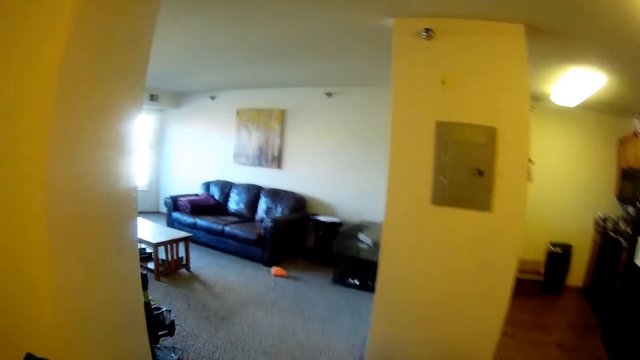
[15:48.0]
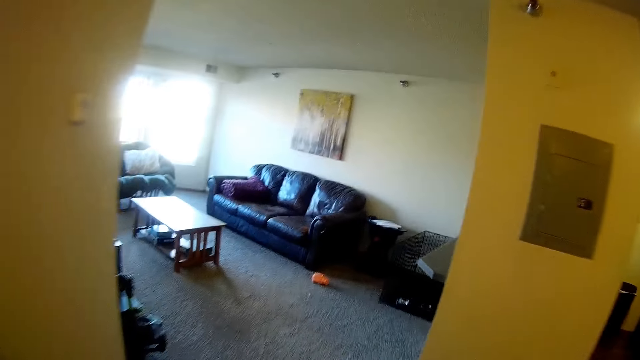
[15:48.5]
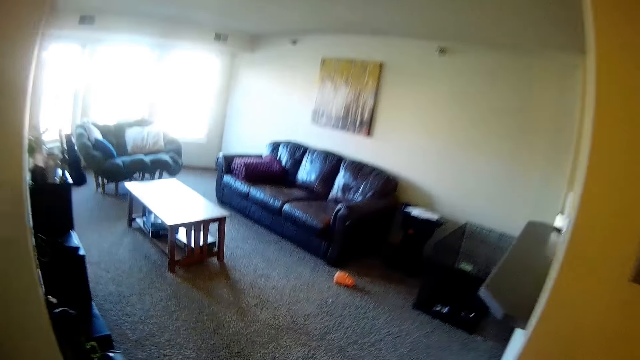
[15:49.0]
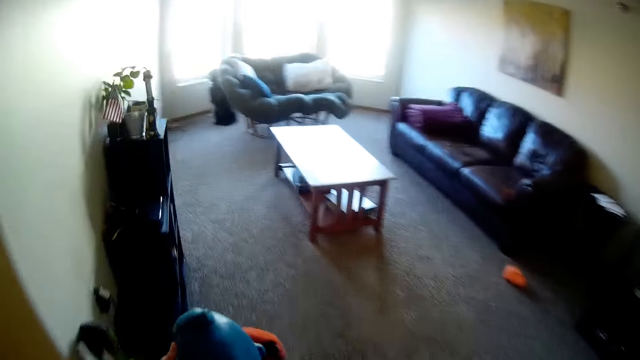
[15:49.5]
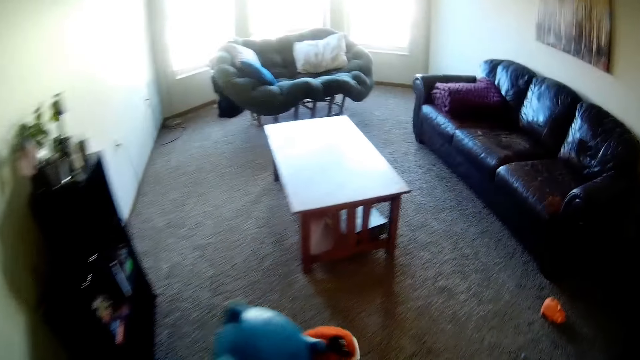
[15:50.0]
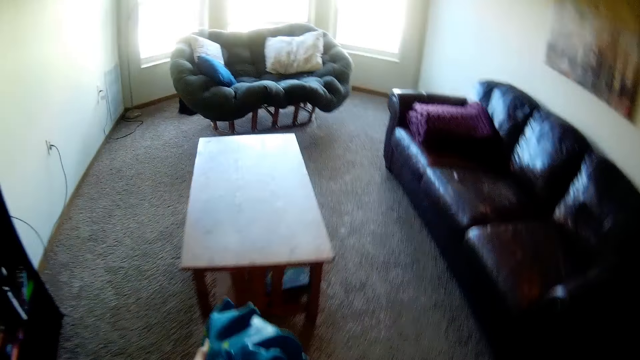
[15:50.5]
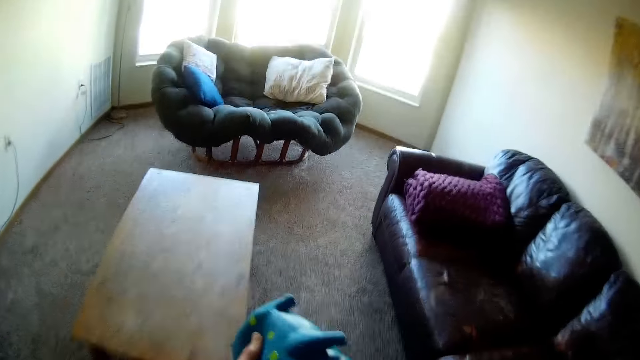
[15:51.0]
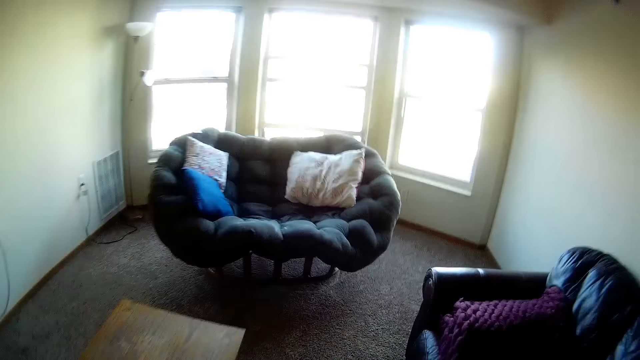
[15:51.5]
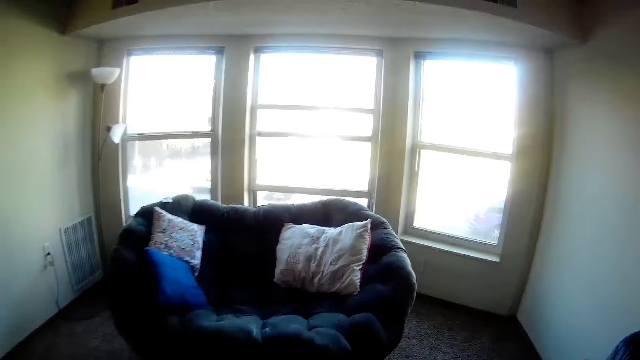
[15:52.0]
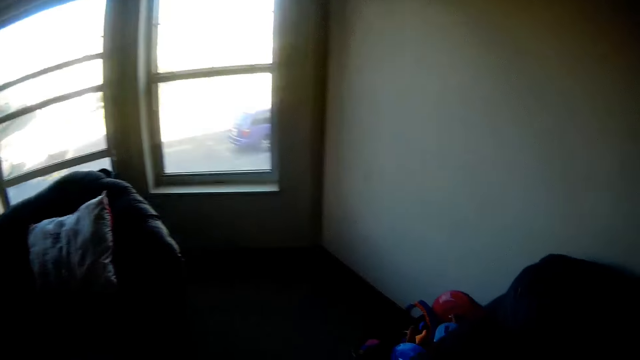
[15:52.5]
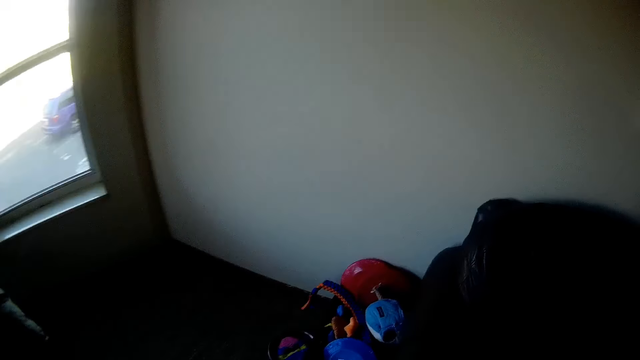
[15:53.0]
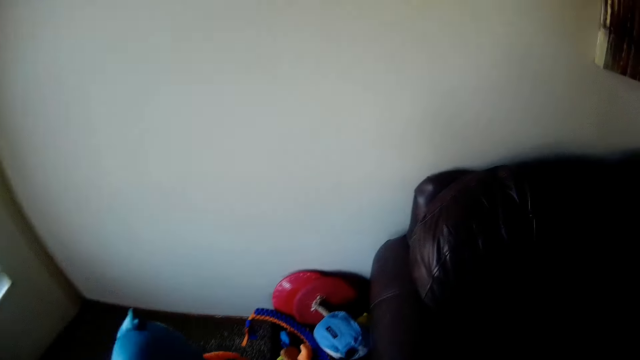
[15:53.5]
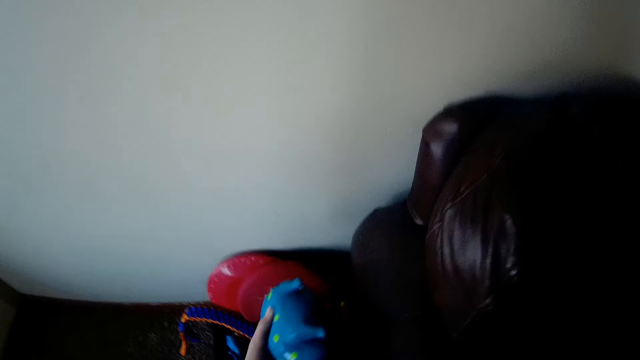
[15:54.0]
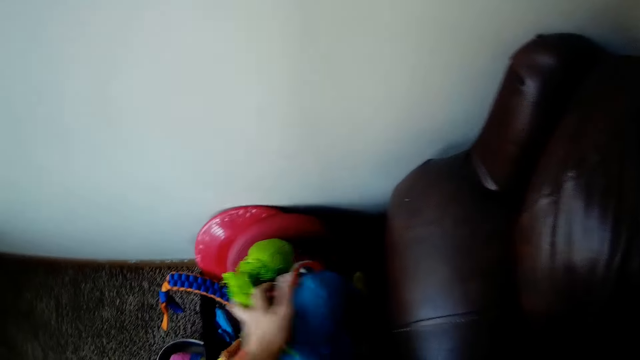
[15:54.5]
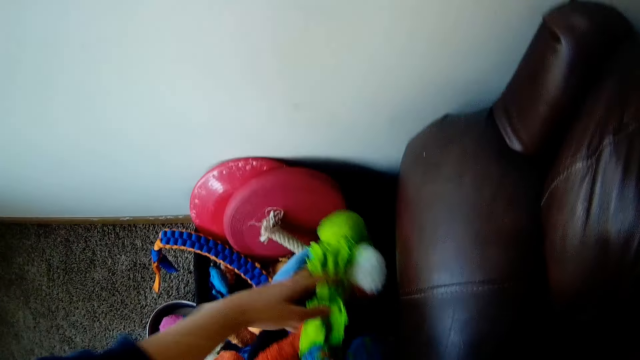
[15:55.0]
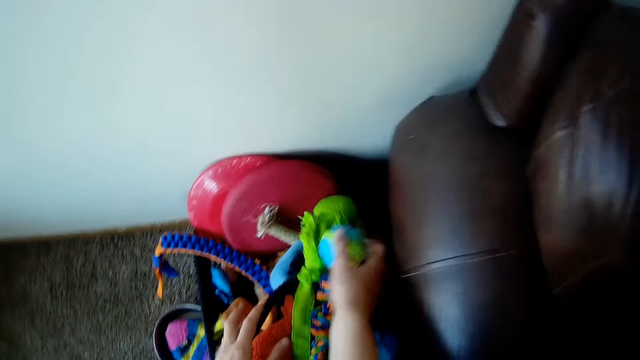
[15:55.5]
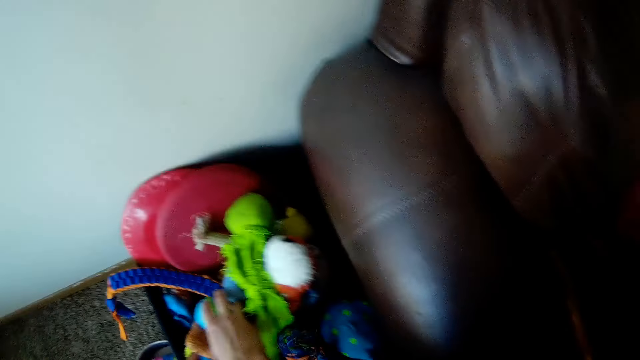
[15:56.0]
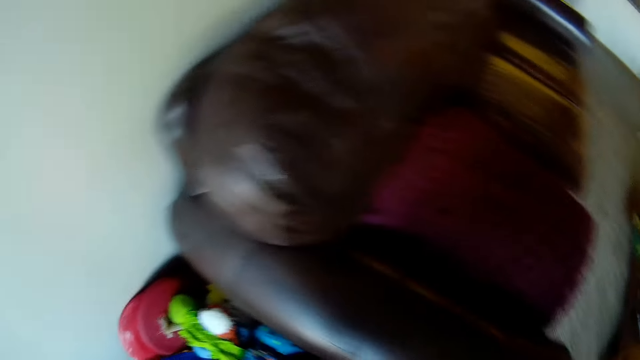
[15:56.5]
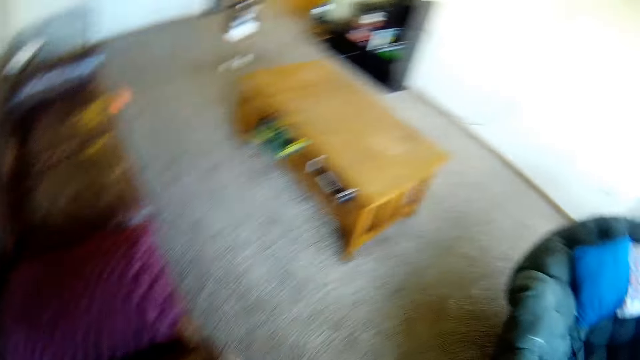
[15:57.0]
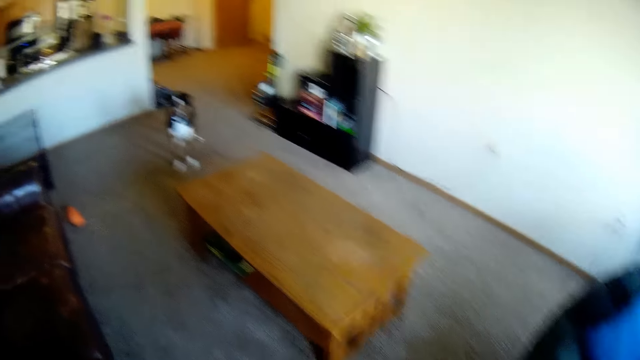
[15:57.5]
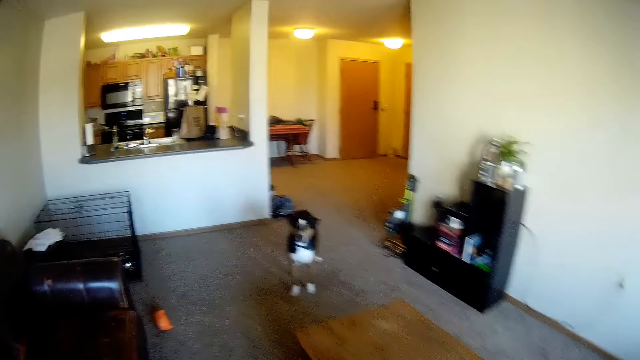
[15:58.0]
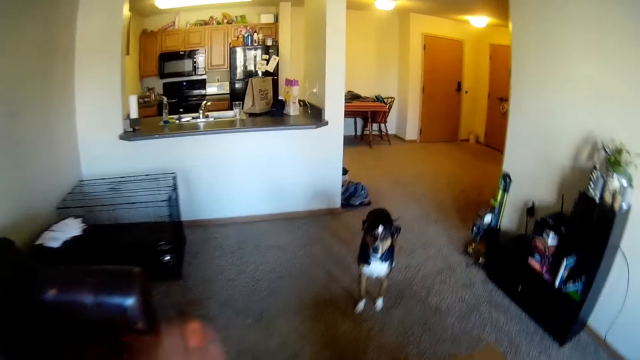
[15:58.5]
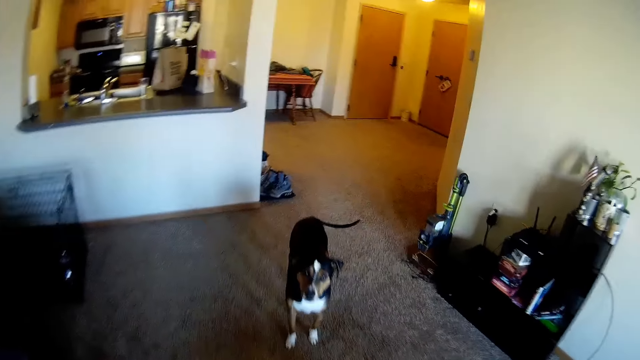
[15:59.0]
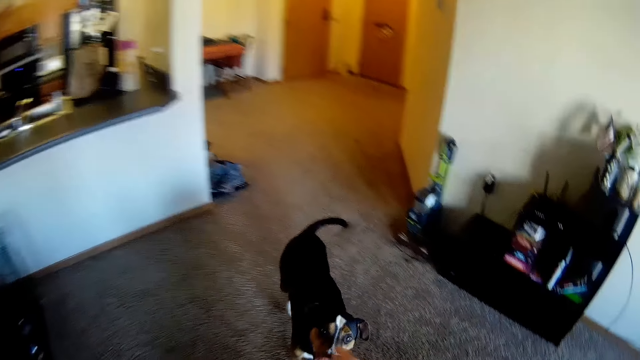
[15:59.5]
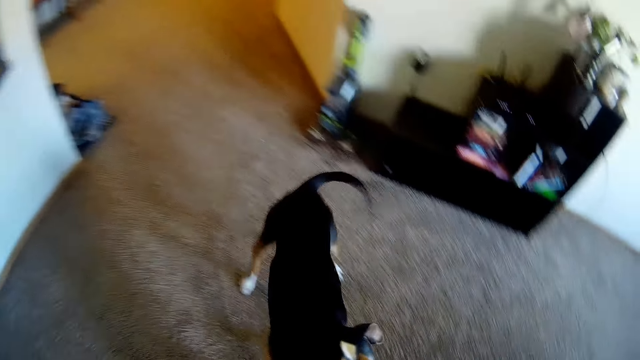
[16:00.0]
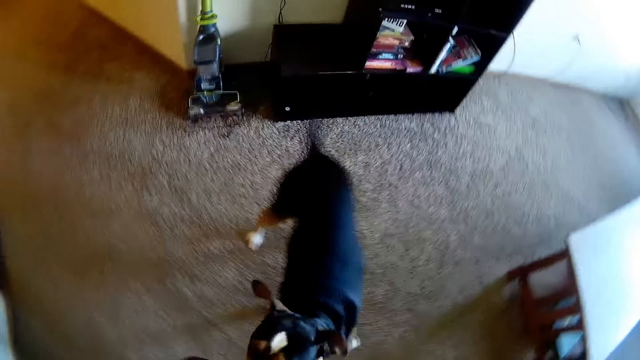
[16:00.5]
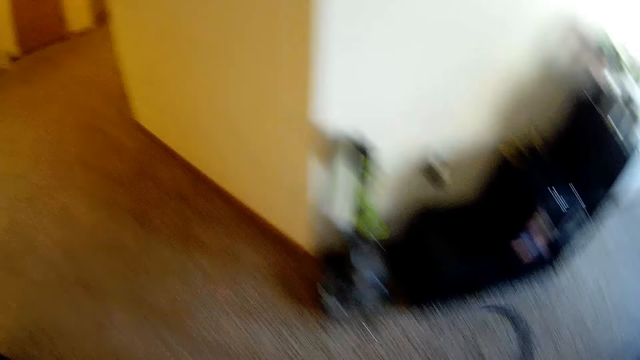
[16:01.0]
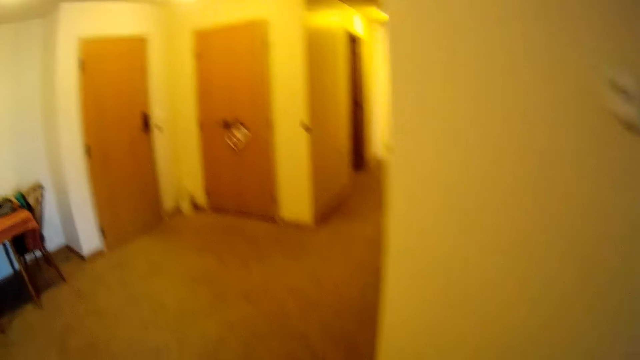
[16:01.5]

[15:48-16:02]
The camera wearer puts the toys on the table. They walk towards another room in the apartment.

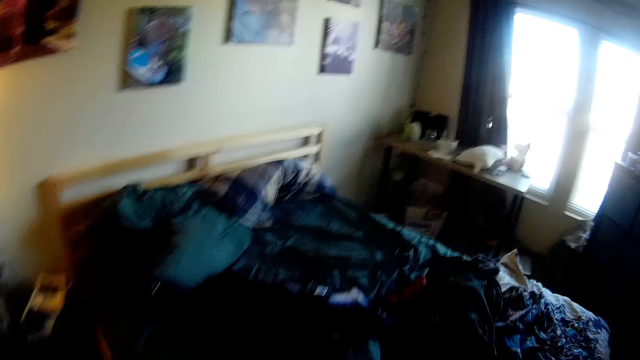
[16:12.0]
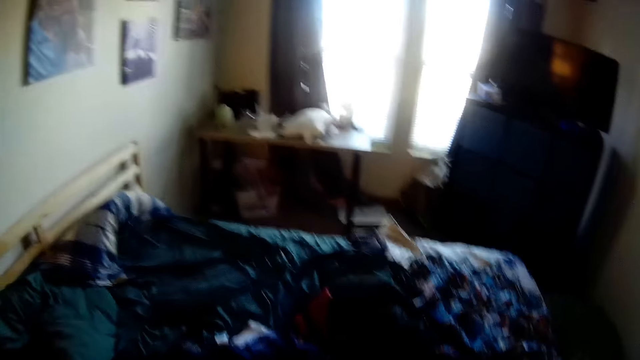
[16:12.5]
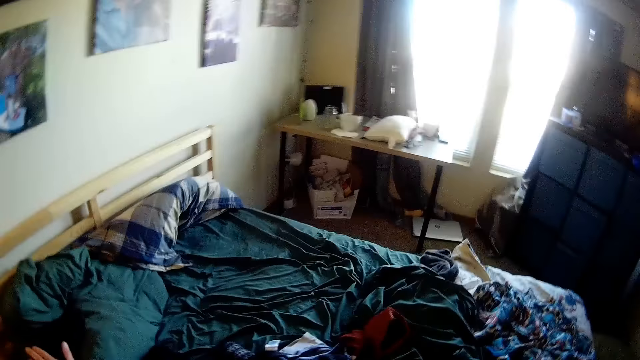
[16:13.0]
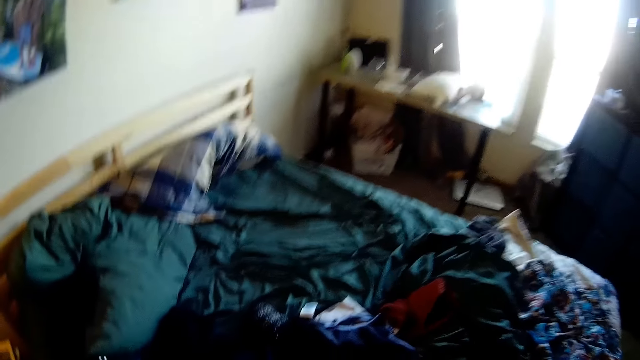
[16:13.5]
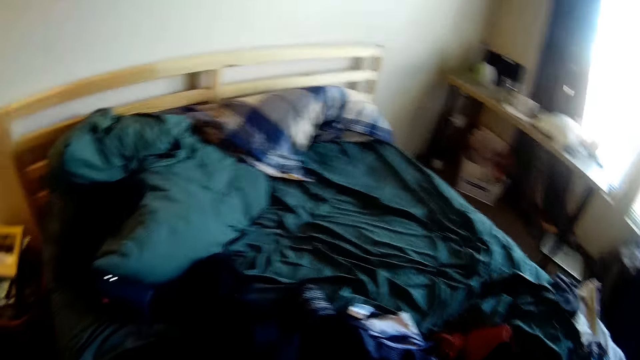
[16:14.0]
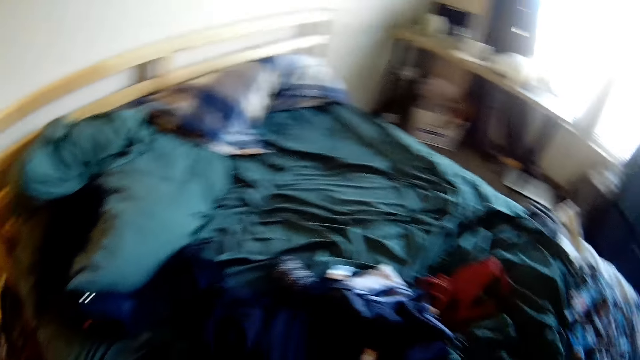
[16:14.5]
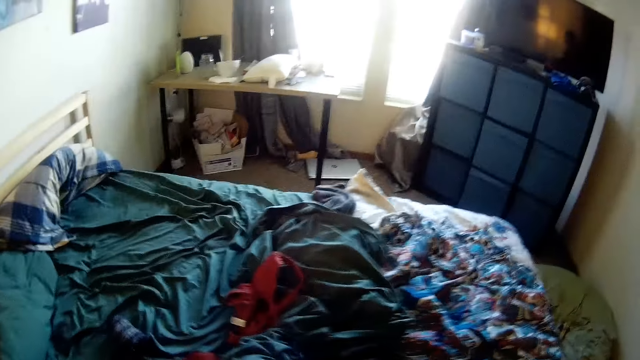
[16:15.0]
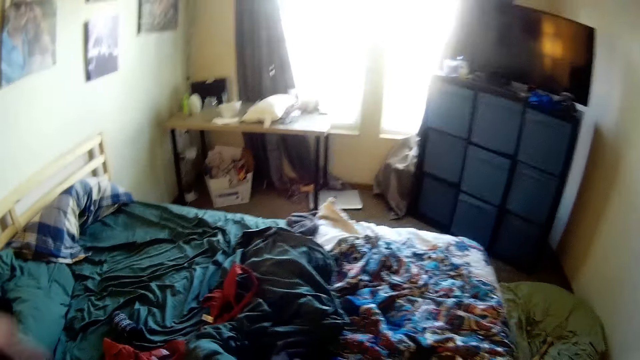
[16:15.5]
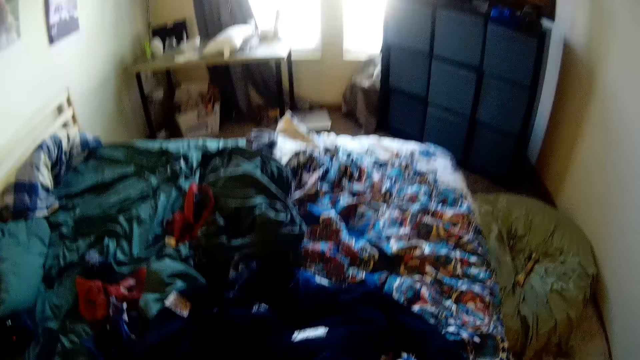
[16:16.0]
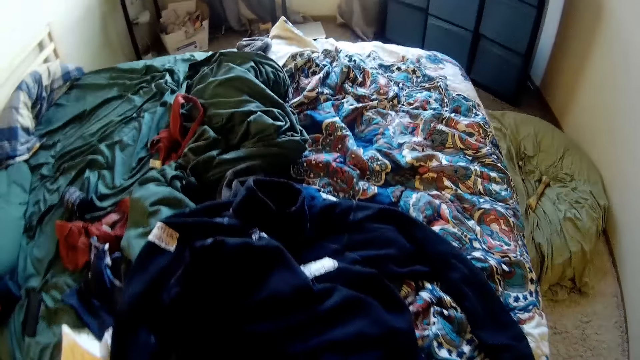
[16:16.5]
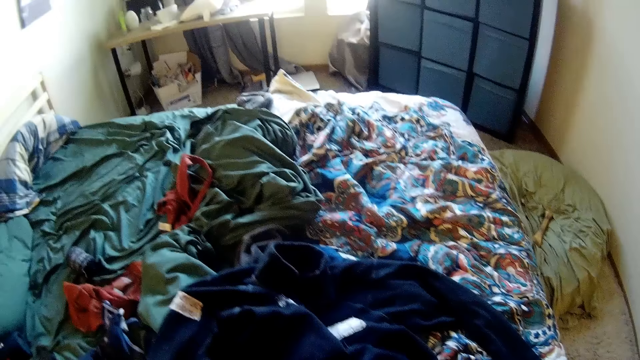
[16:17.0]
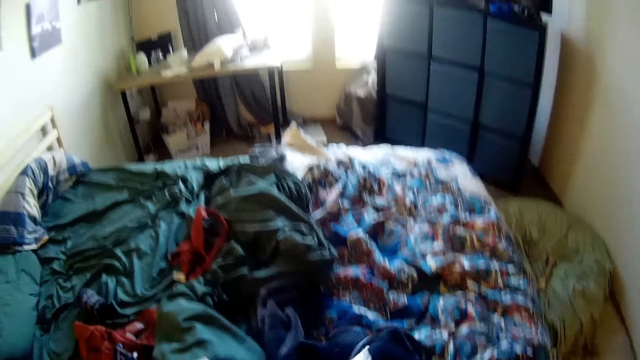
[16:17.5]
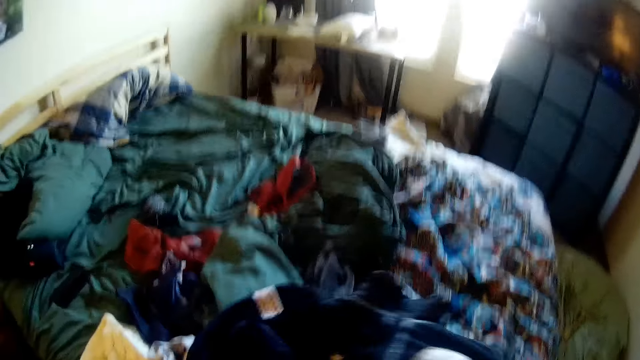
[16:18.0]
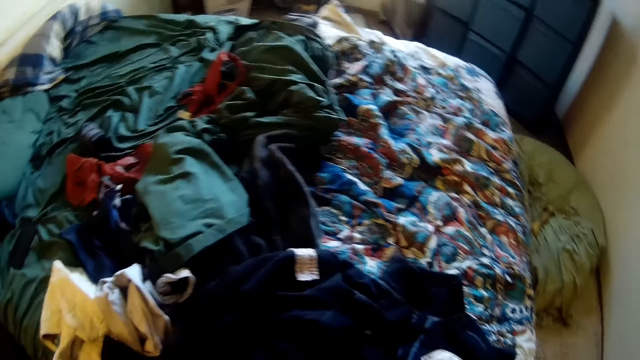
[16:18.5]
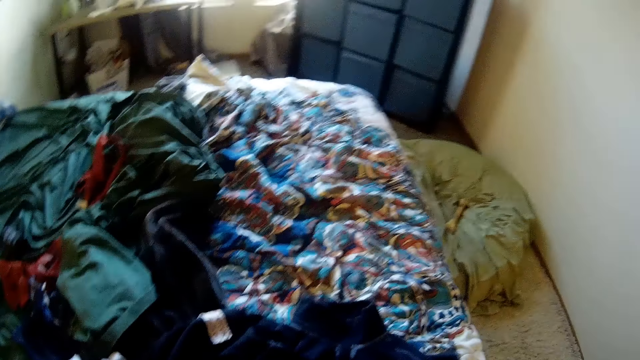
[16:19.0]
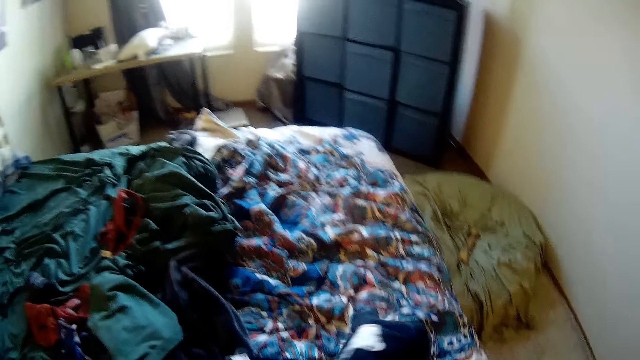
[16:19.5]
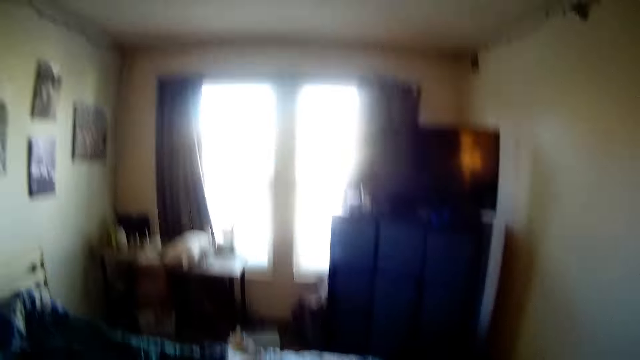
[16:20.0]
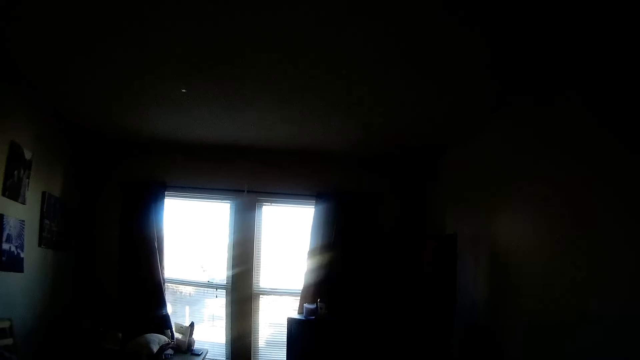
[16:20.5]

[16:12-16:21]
The camera wearer picks up a cloth. They put the cloth on the bed. They pick up the cloth.
